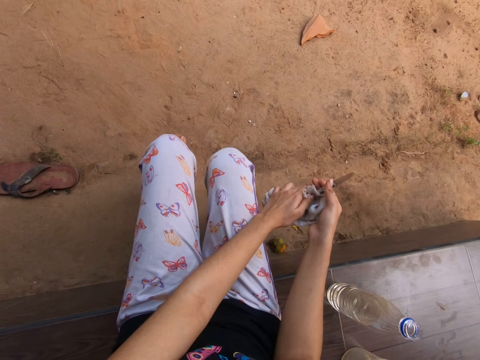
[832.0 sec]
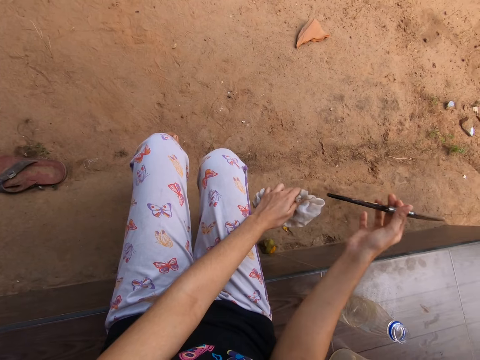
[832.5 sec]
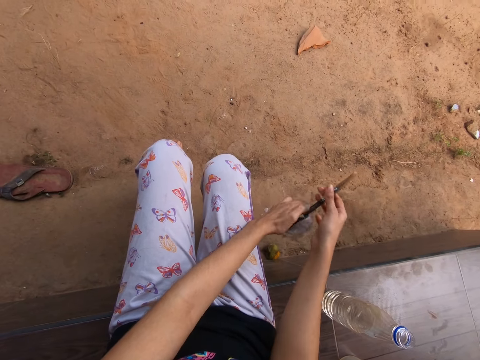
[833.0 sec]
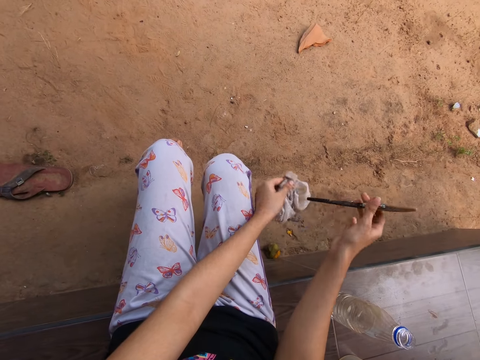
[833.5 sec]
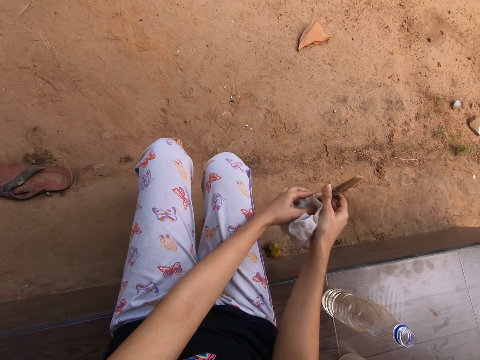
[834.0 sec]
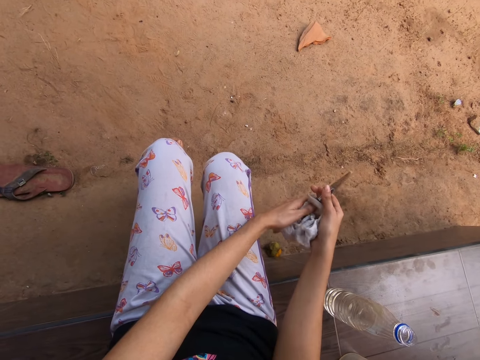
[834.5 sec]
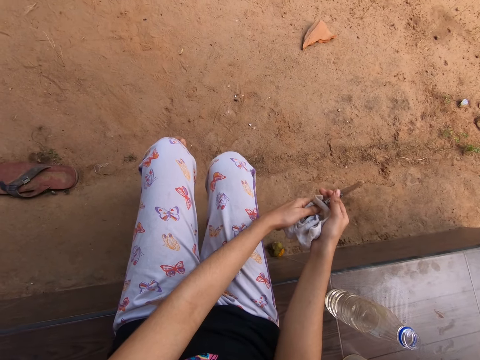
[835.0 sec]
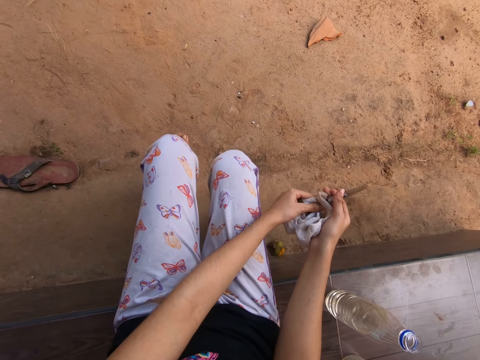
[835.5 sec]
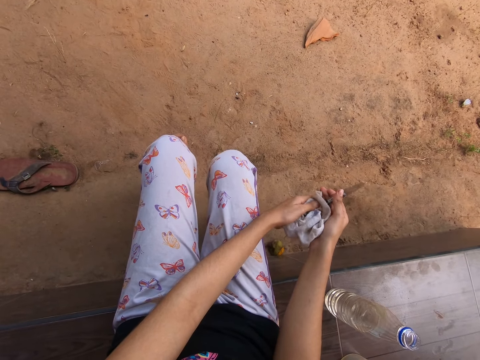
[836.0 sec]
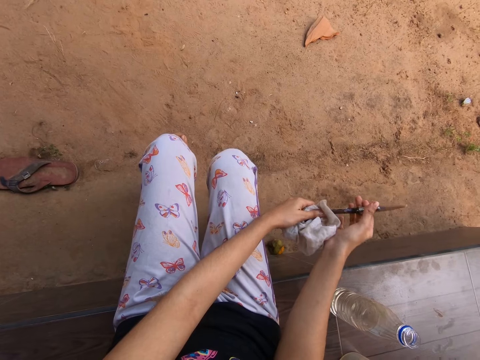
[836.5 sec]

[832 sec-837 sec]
The camera wearer cleans the brush in her right hand with the napkin in her left hand.

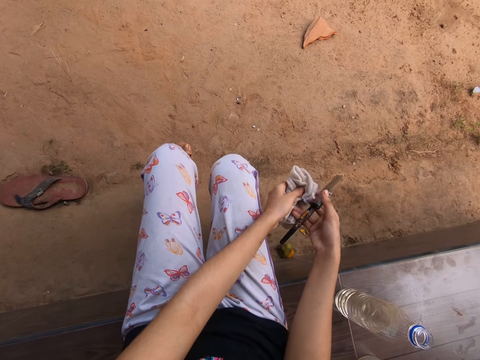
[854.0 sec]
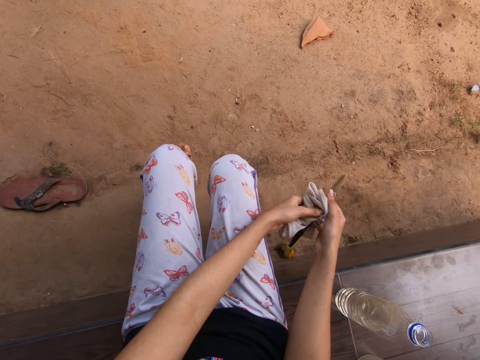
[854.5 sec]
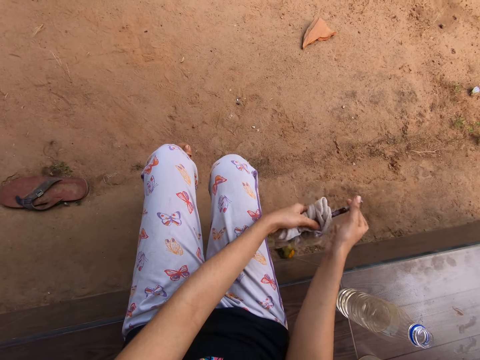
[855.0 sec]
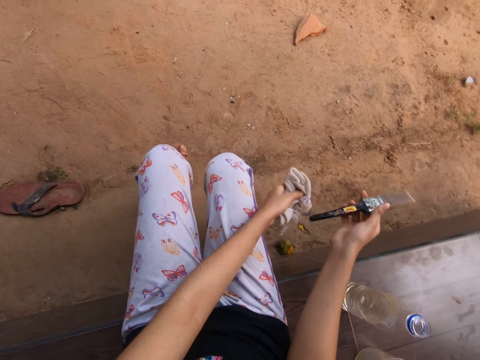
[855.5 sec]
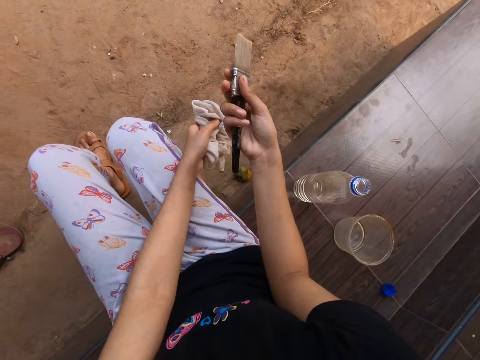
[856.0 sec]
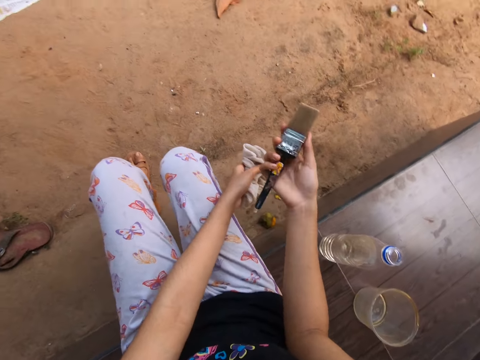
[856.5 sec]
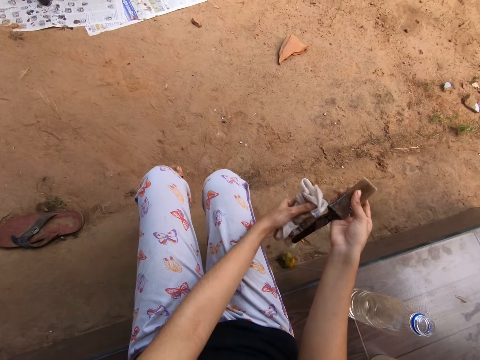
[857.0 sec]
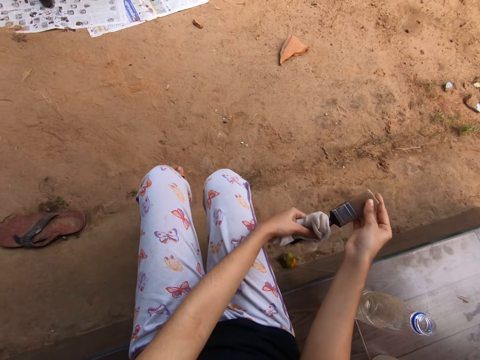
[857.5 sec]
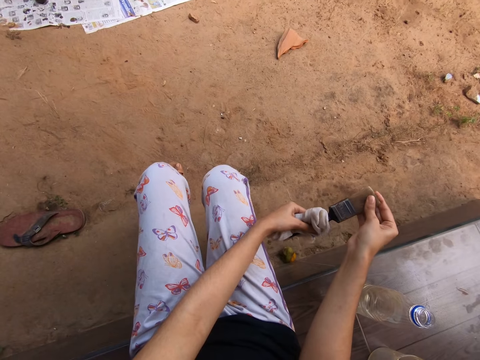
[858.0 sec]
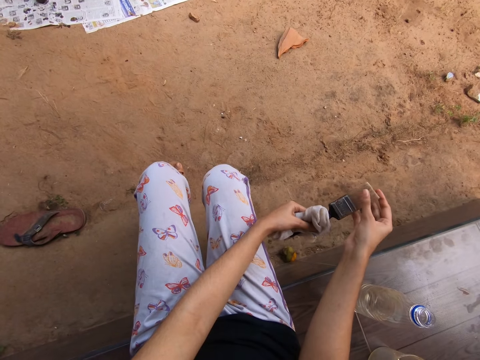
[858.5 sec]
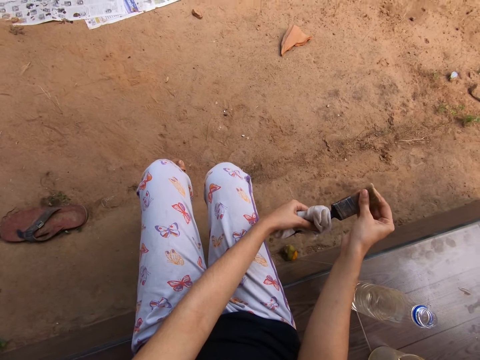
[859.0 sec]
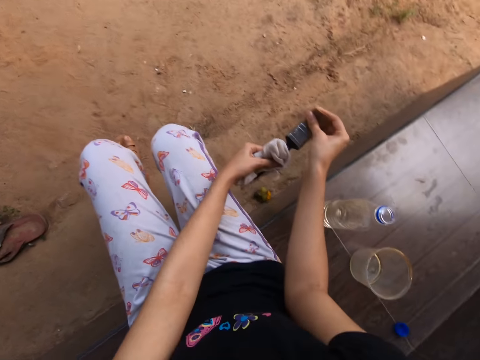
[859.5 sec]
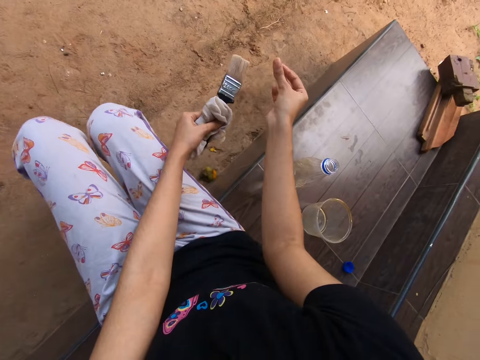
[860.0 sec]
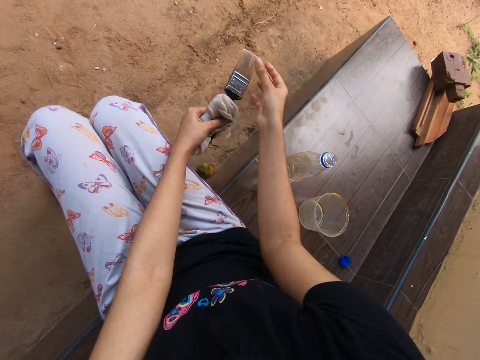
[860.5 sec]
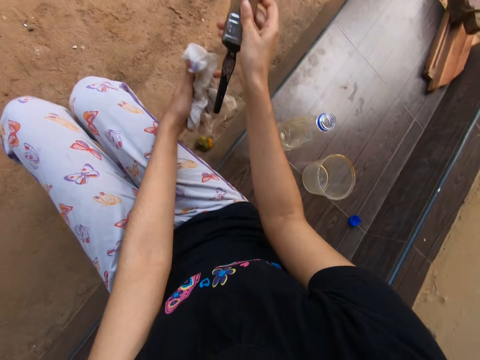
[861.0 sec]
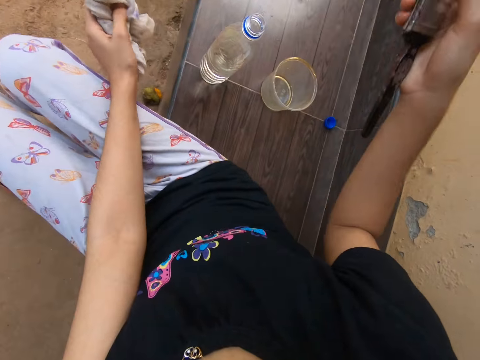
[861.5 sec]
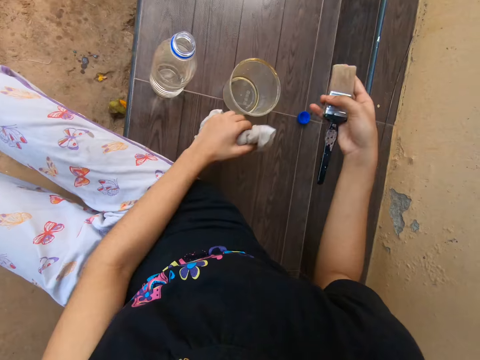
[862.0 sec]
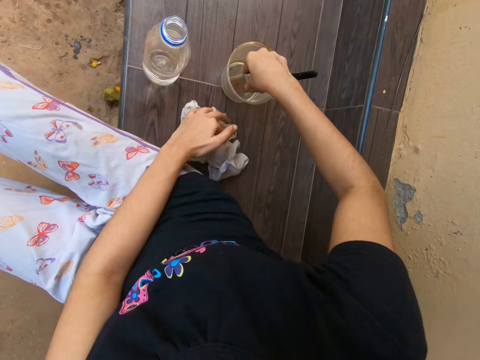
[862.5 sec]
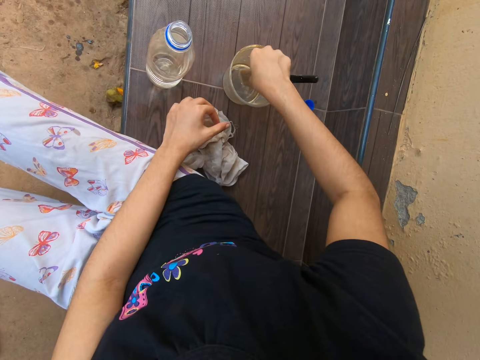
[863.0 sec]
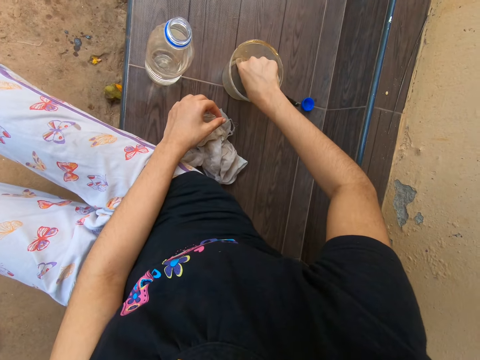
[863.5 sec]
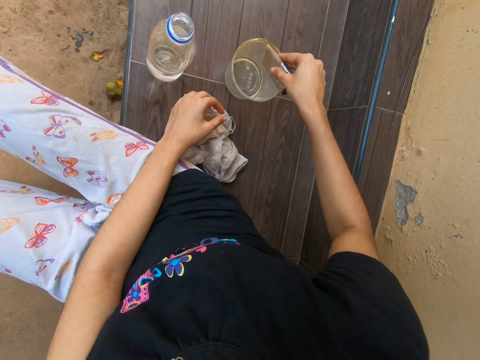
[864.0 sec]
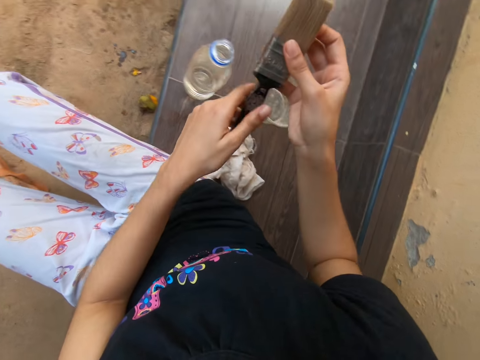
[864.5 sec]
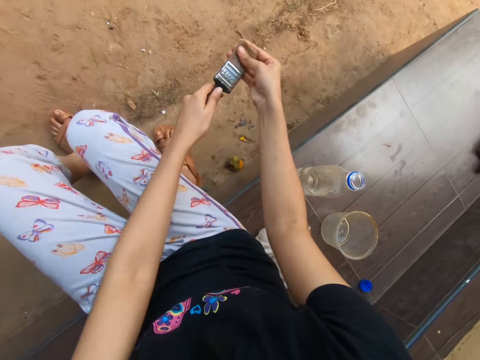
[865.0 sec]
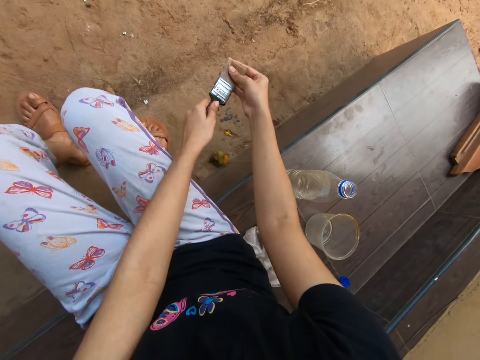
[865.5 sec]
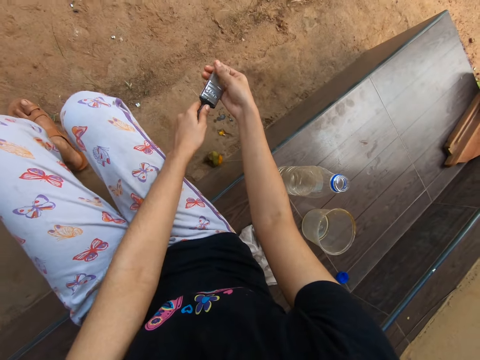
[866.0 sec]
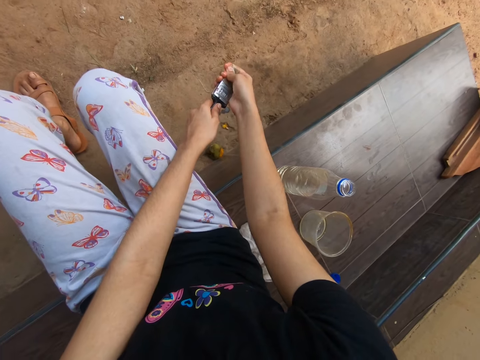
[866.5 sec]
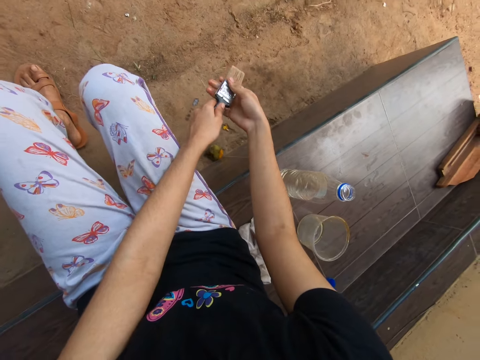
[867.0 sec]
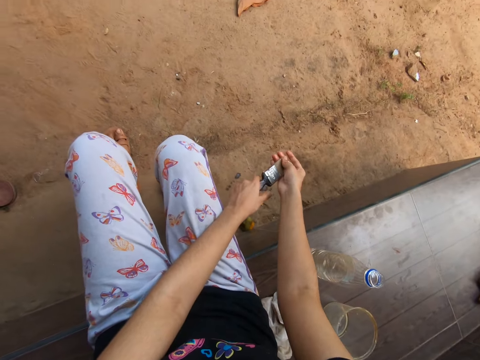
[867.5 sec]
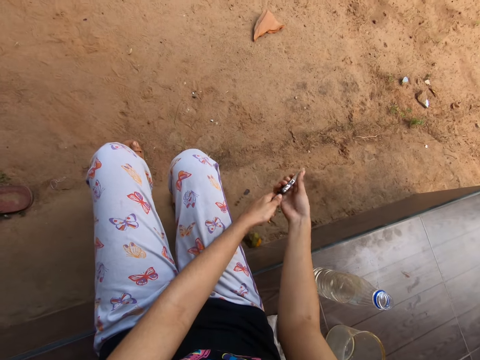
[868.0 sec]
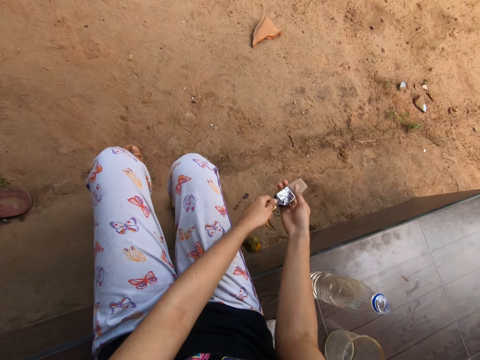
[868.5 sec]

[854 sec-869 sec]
The camera wearer inspects the brush in her right hand. She holds the brush with both hands. She rubs the bristles of the brush in her left hand with her right hand. She touches the paintbrush. She drops the napkin in her left hand on a pavement. She takes liquid soap from a container on the pavement with the brush in her right hand. She holds the brush with both hands. She cleans the bristles of the brush in her left hand with her right hand. She touches the paintbrush.

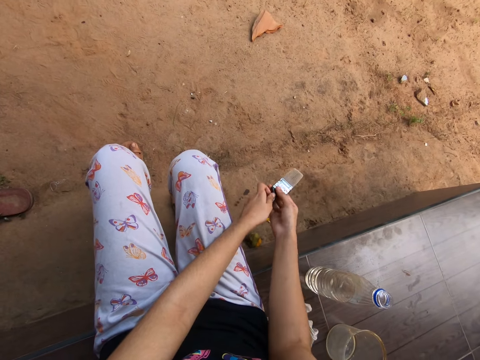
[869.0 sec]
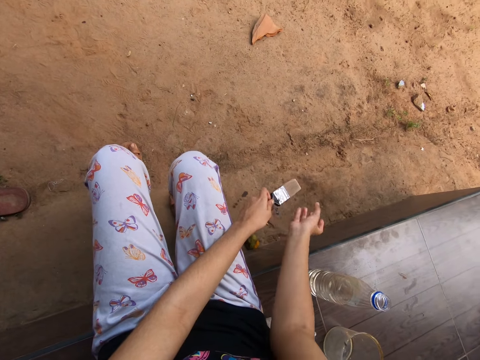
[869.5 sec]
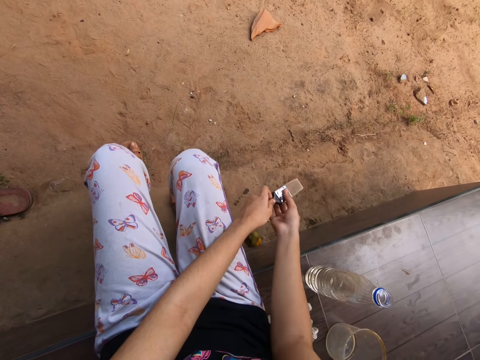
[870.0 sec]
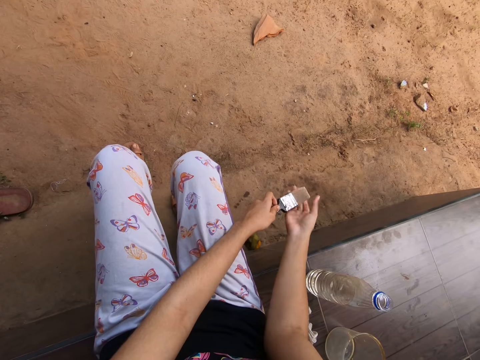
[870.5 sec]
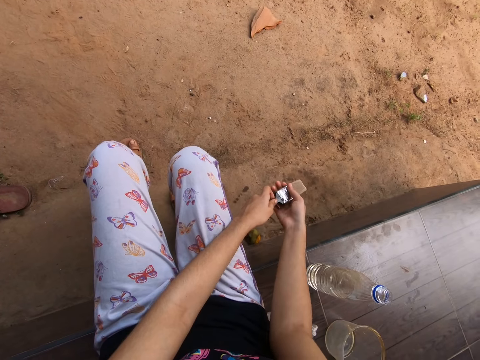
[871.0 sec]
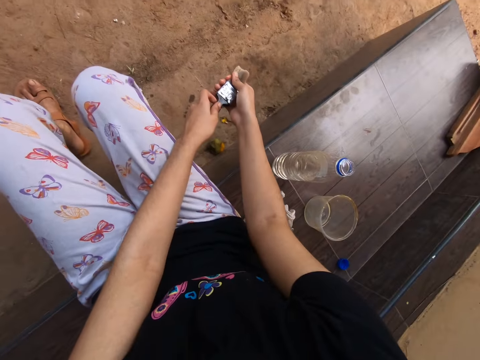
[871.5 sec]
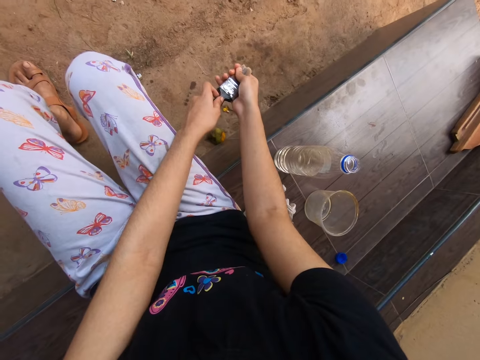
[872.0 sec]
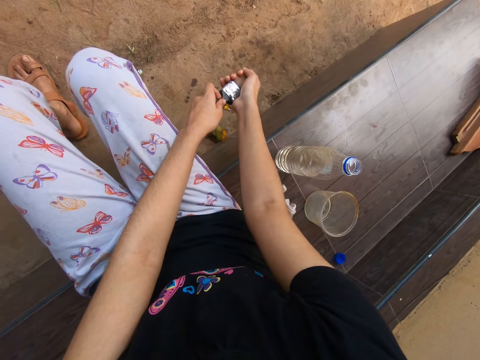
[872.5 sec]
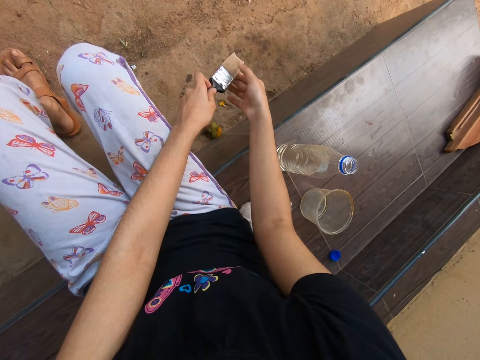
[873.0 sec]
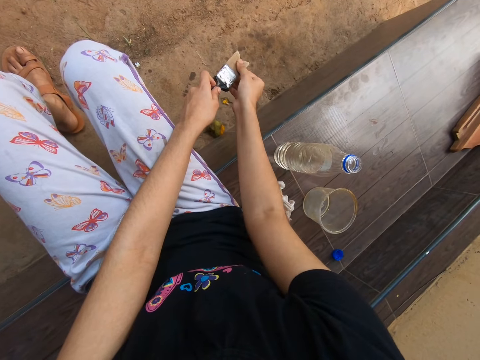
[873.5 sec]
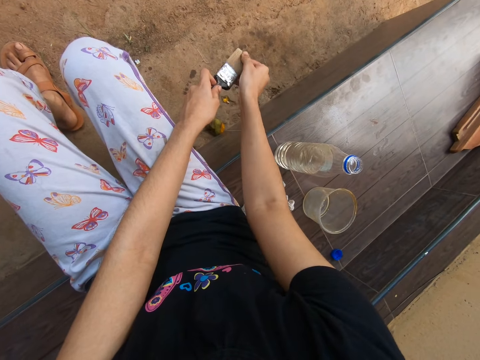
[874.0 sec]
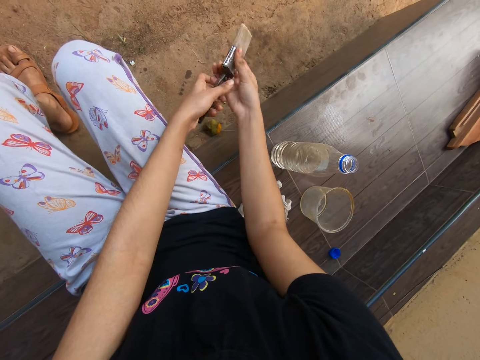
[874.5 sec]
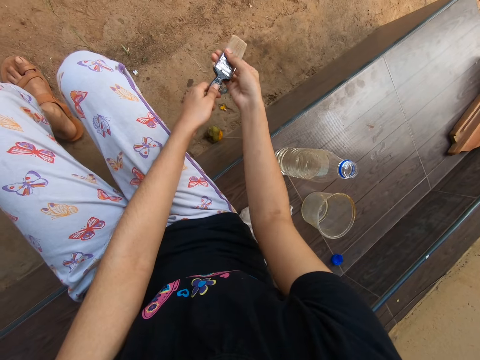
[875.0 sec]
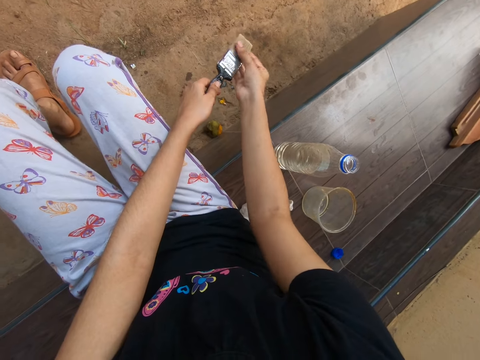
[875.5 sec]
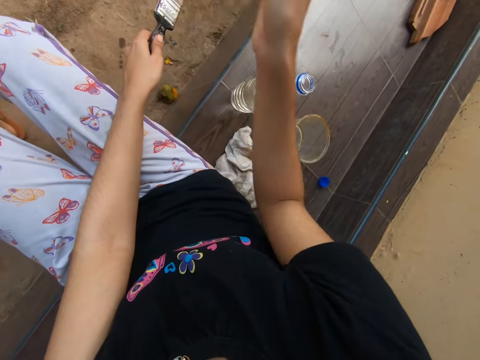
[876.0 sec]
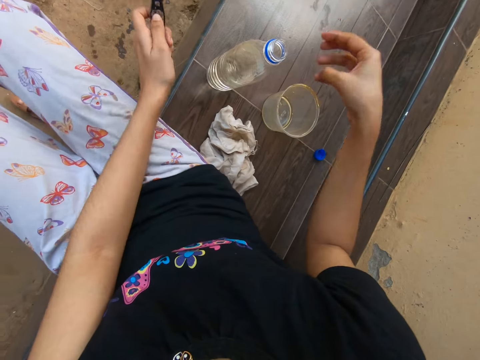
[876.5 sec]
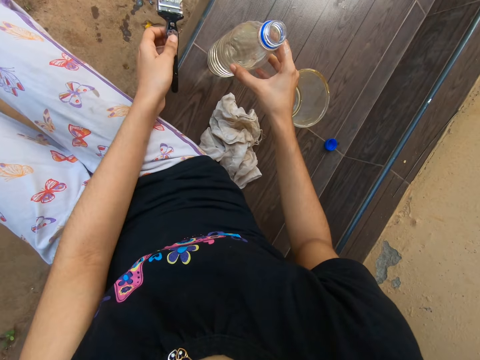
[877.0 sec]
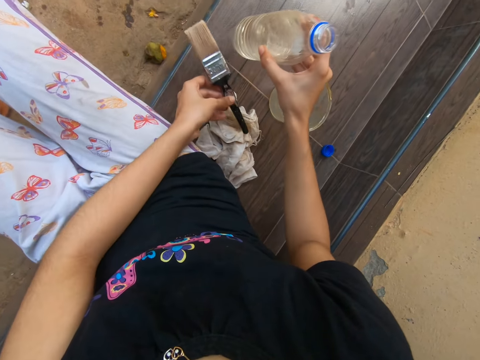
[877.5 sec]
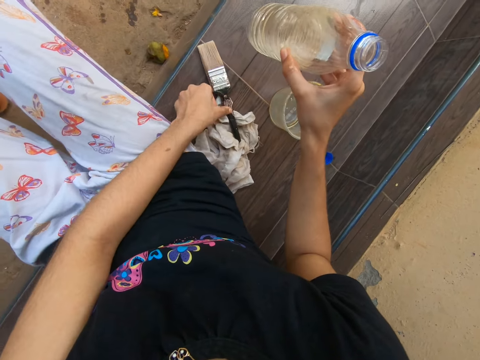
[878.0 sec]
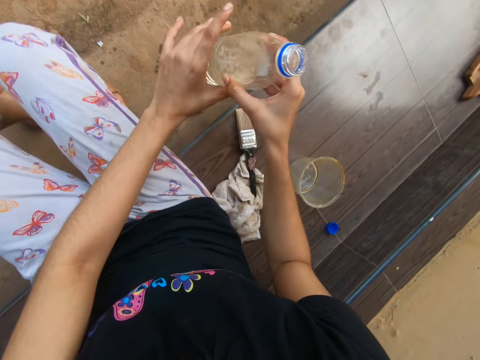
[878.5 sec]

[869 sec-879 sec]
The camera wearer squeezes the paintbrush. She takes a bottle from the pavement with her right hand. She drops the brush in her left hand on the pavement. She passes the bottle in her right hand to her left hand.
